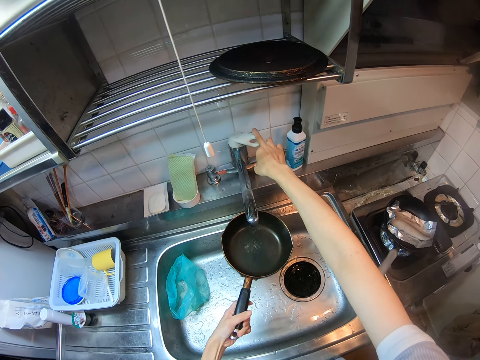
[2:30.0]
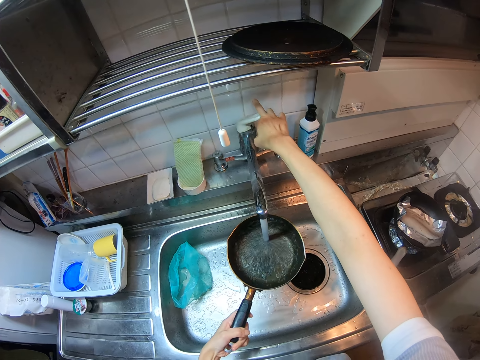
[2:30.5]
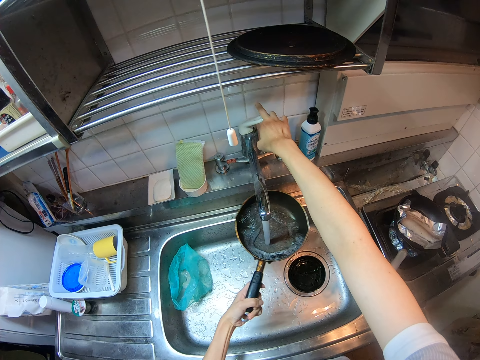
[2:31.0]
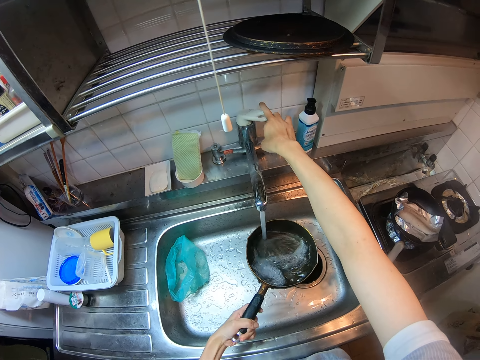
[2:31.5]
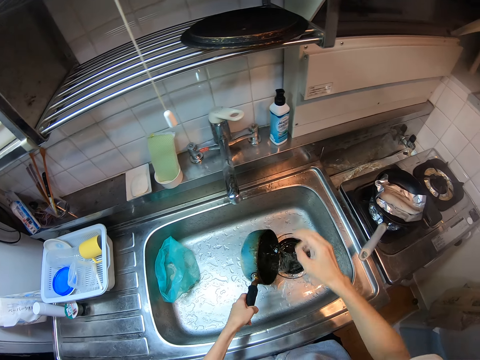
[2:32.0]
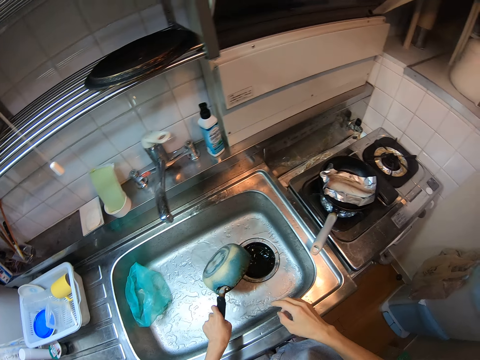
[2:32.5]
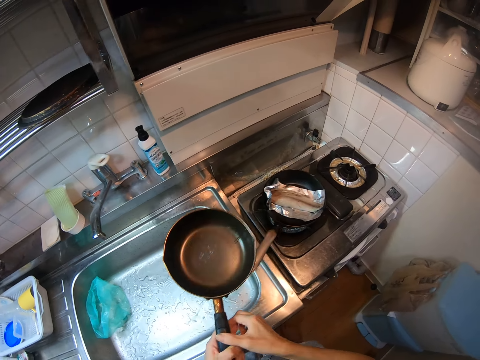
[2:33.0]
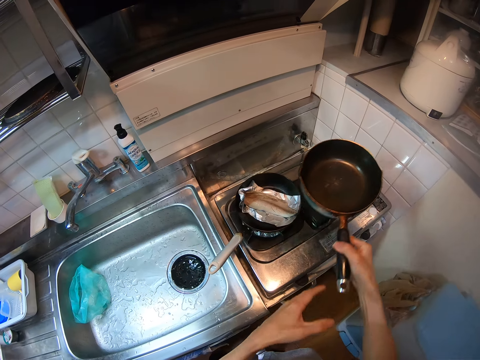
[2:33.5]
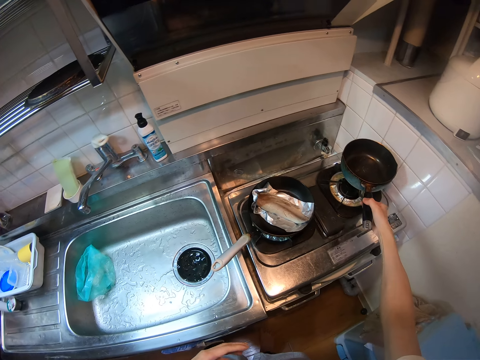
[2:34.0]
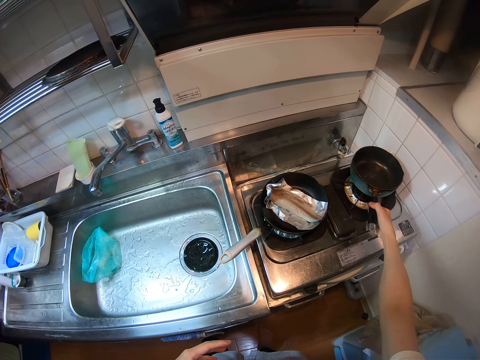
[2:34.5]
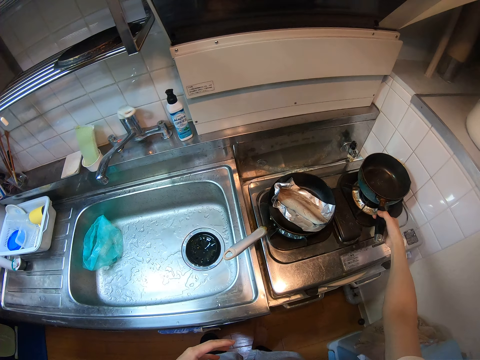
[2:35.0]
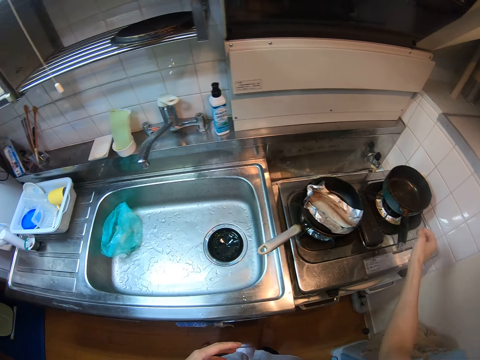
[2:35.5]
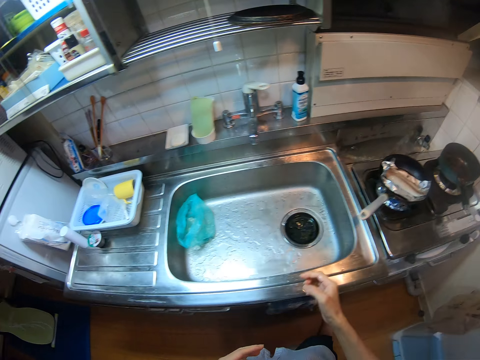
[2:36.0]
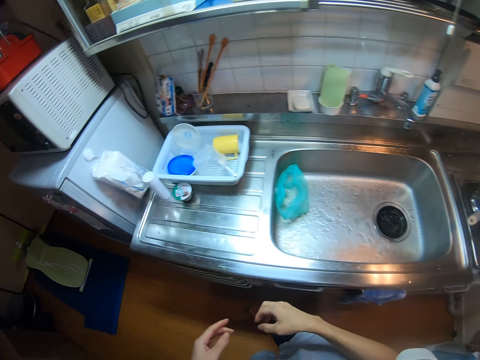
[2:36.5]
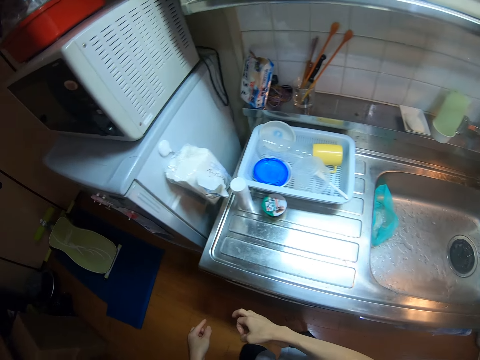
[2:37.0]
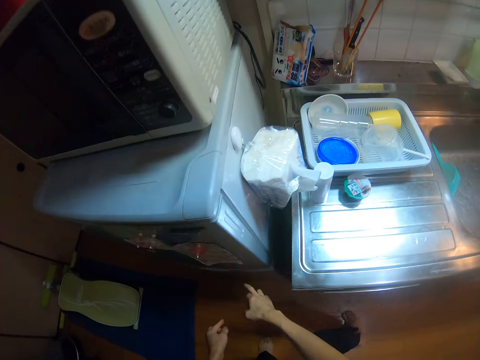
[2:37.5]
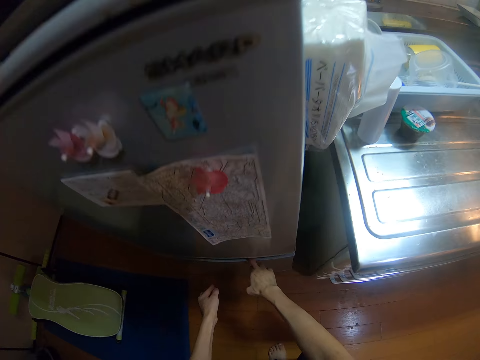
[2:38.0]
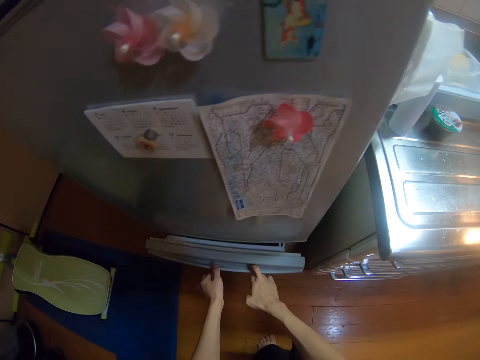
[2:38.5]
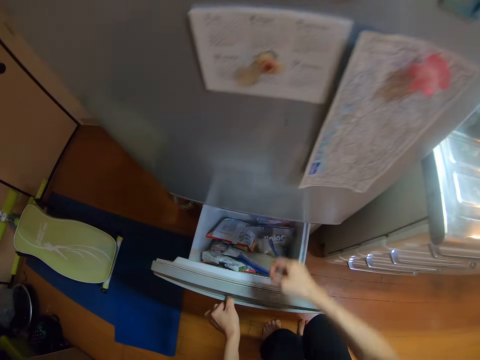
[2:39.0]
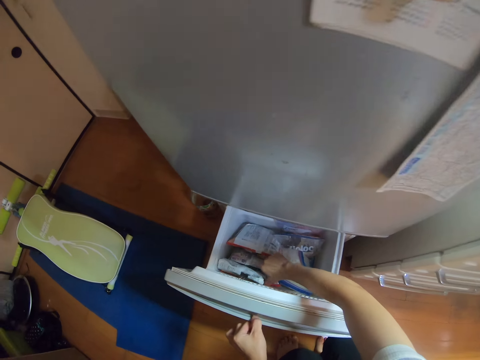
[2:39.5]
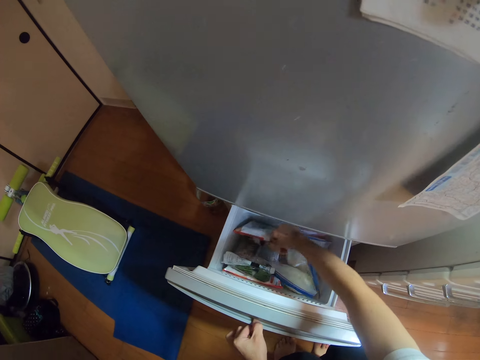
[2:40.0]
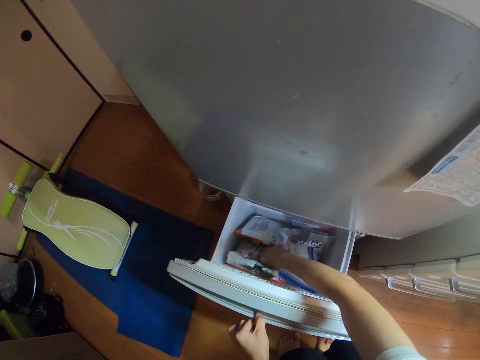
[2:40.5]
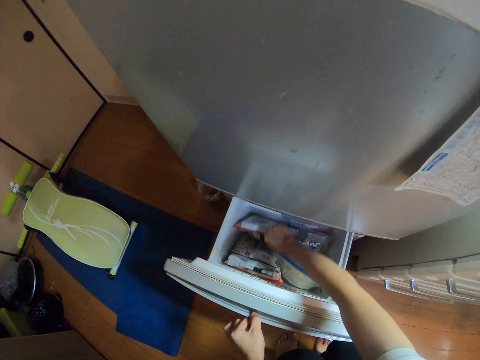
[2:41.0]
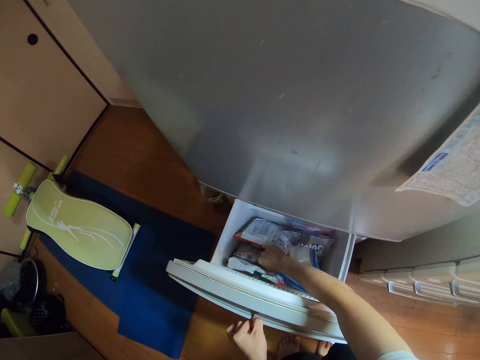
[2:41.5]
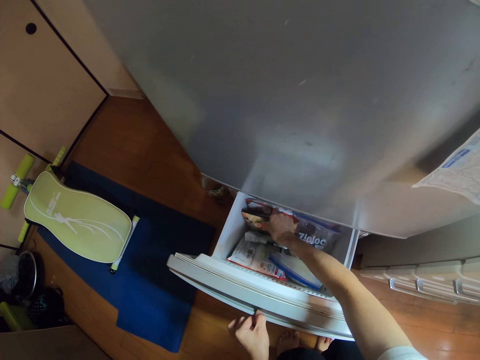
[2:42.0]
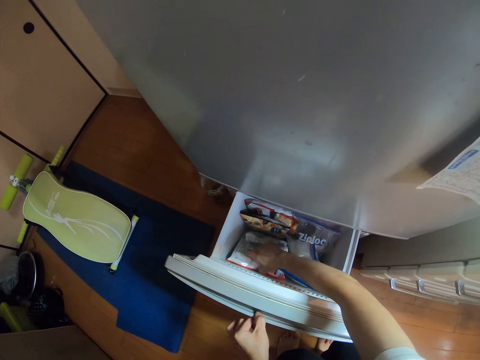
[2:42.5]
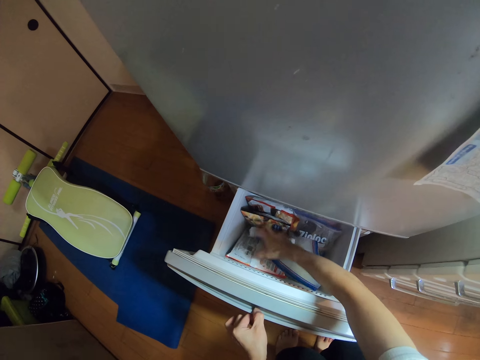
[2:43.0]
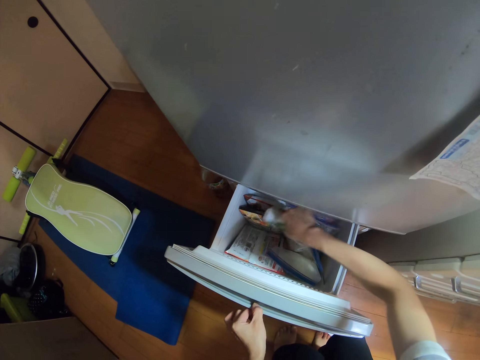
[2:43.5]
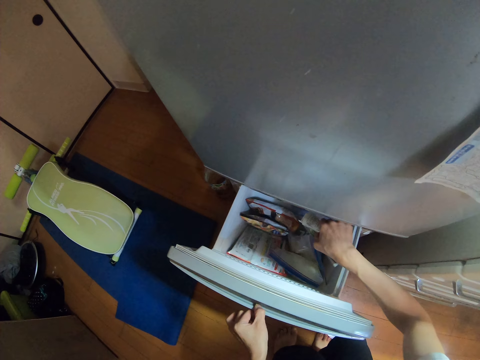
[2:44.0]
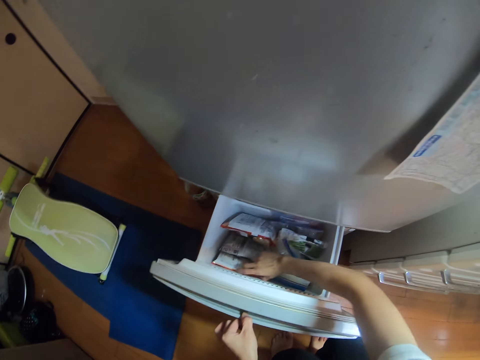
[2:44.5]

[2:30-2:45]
The camera wearer turns on the tap. They rinse the pot or pan. They turn off the tap. They pour the water from the pan to the sink. They place the pot on the right side of the range cooker. They move to the fridge. They open the lower compartment of the fridge. They search the lower compartment of the fridge.

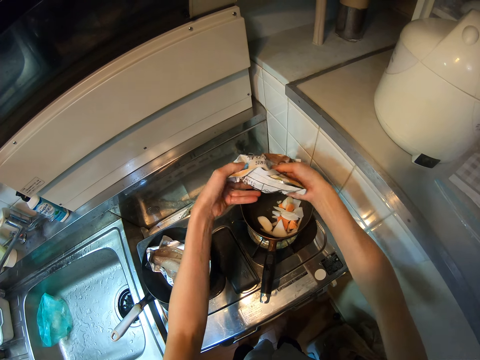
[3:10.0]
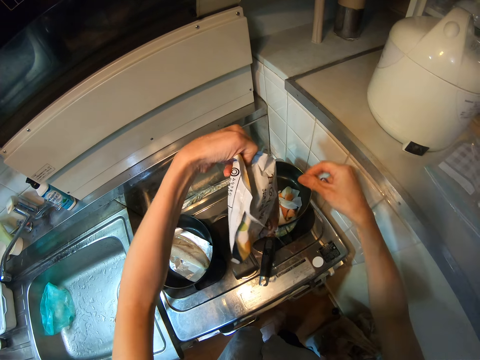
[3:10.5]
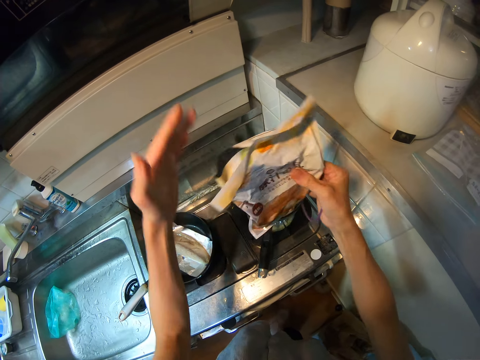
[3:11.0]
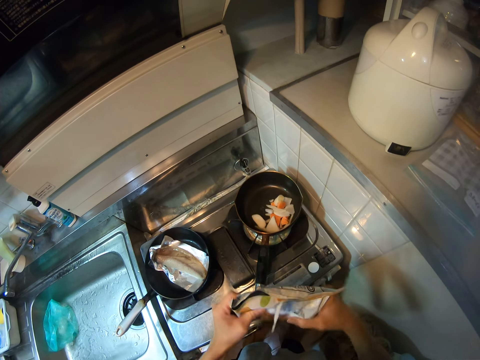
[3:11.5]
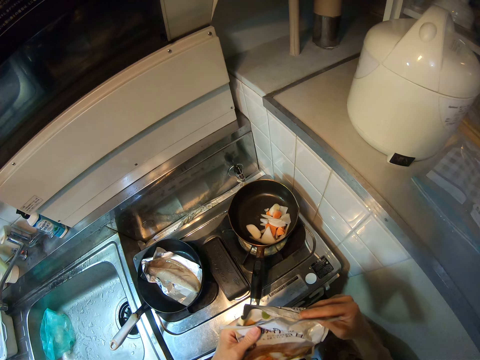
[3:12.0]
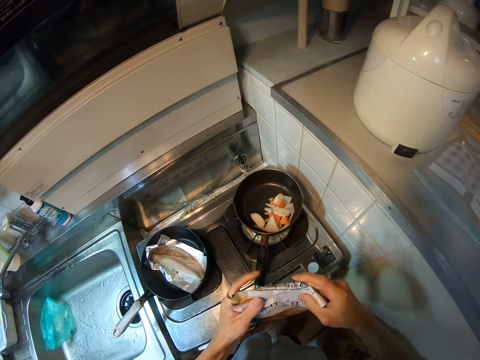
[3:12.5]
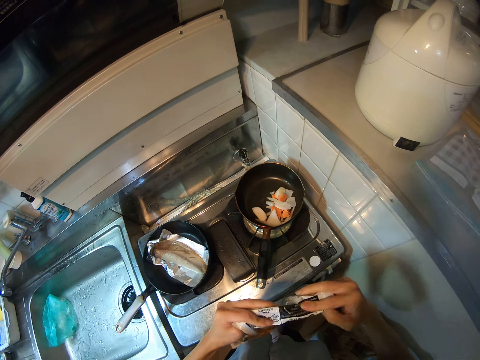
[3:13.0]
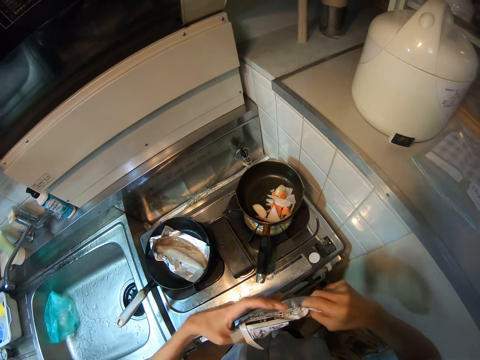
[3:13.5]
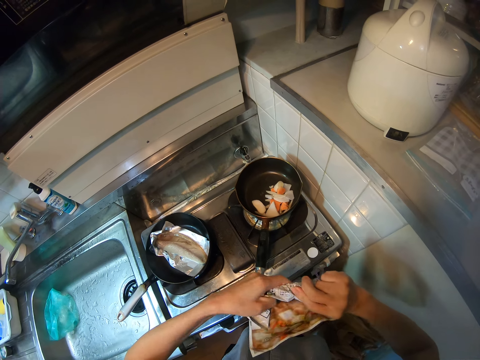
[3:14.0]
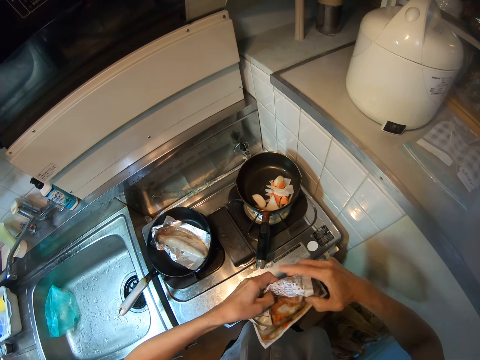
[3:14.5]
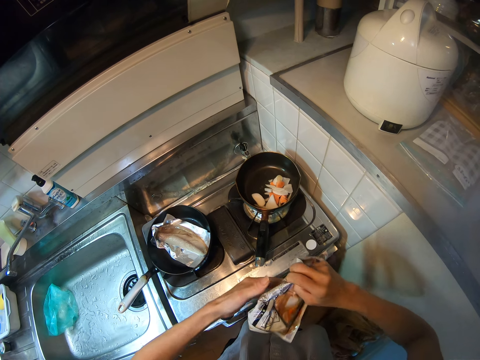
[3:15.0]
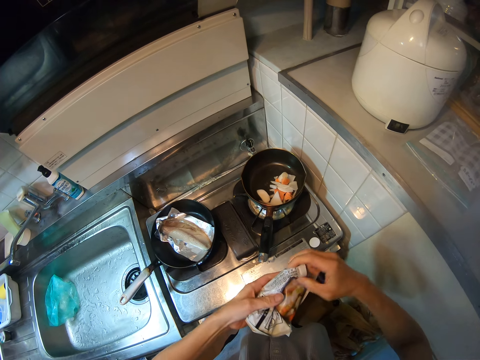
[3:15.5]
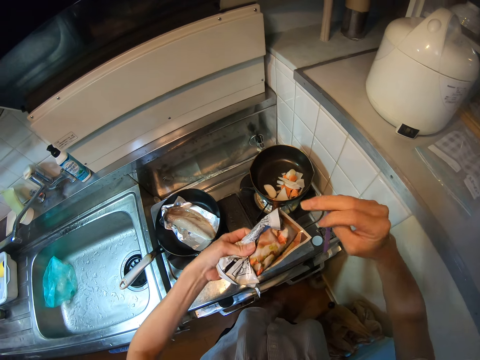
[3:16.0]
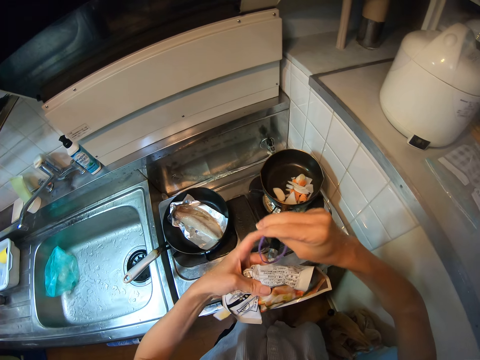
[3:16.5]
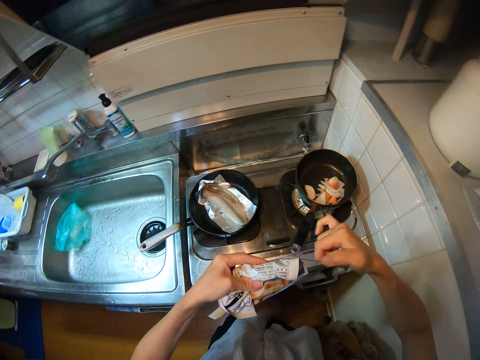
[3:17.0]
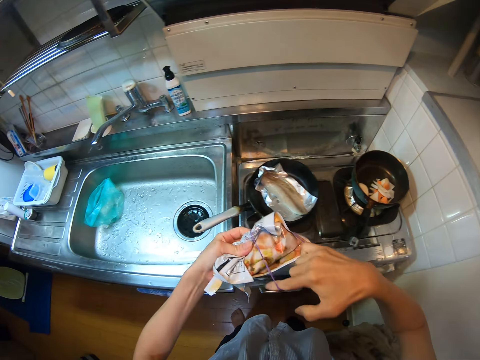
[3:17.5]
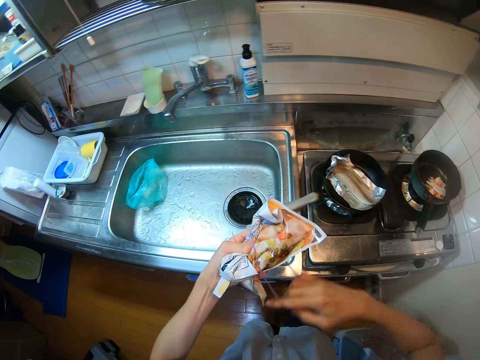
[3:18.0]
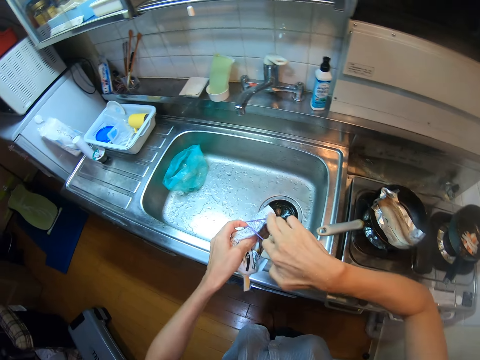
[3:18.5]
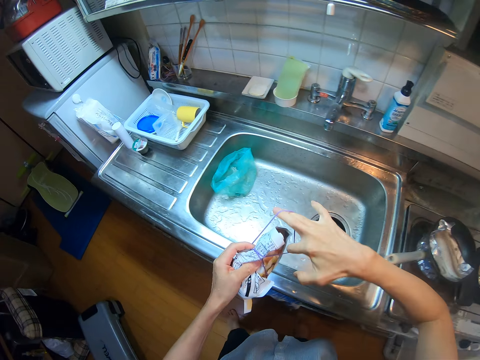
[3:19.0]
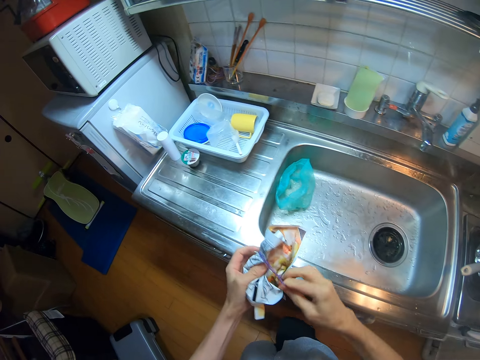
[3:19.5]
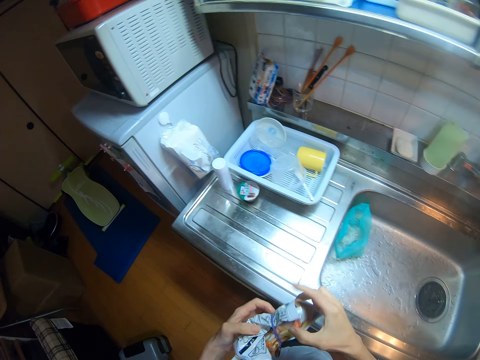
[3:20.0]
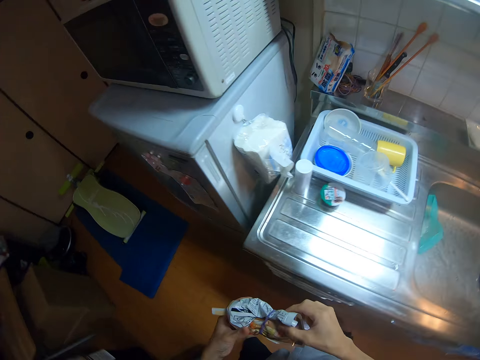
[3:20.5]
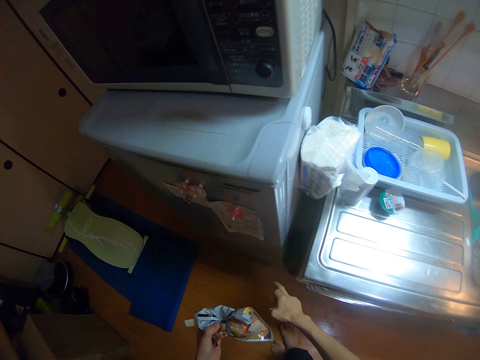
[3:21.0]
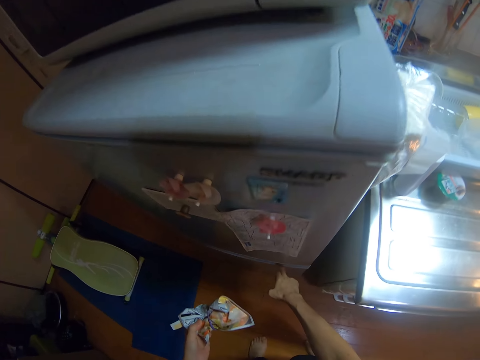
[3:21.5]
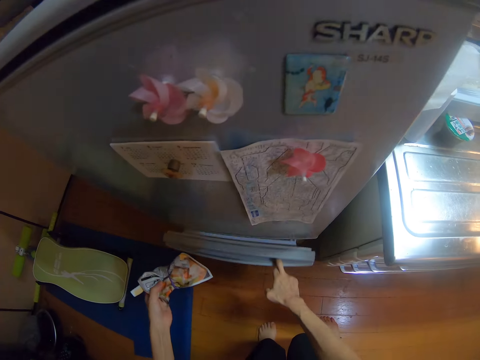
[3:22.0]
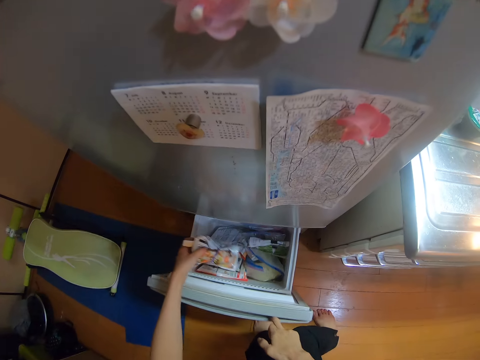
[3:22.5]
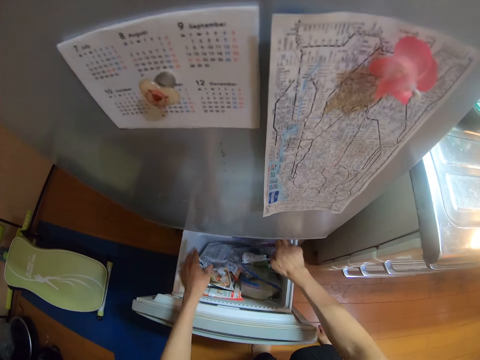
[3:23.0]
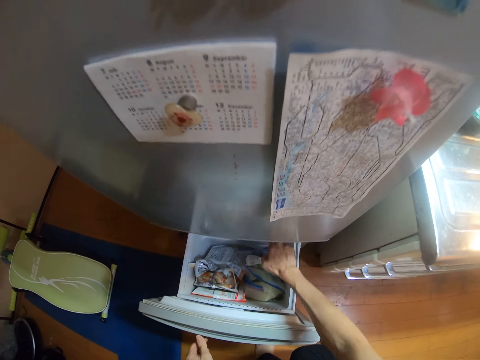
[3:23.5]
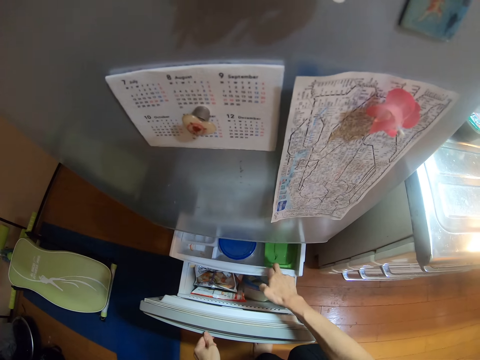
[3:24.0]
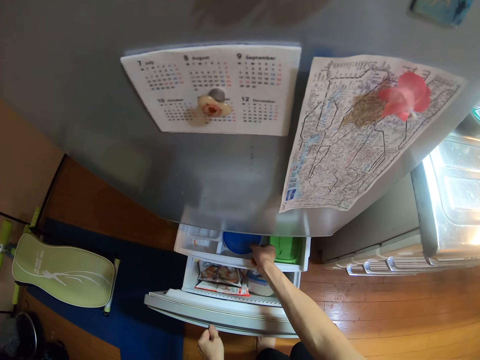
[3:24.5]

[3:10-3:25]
The camera wearer folds the potato pack. They wrap the potato pack with the rubber band. They move to the fridge. They open the lower compartment of the fridge. They drop the potato pack into the lower compartment. They open another shelf in the lower compartment.
